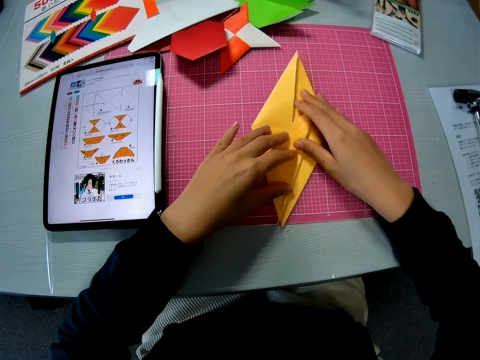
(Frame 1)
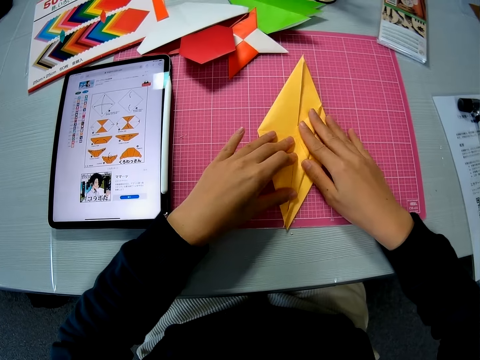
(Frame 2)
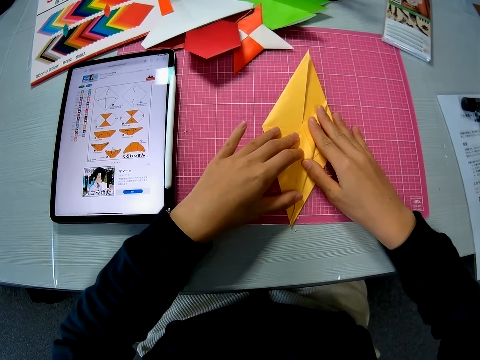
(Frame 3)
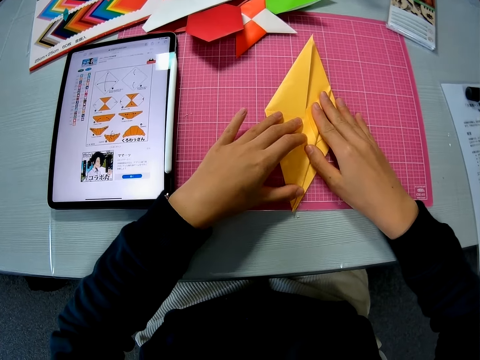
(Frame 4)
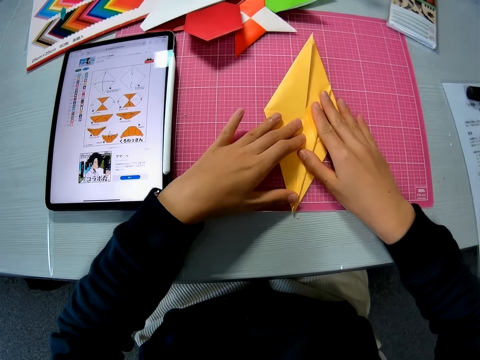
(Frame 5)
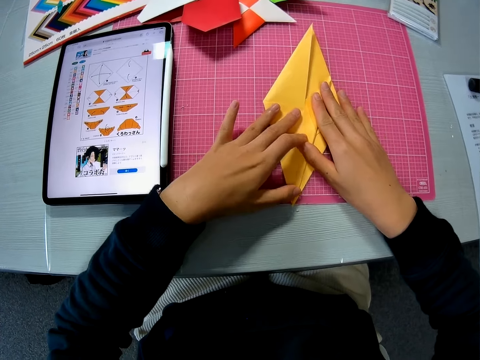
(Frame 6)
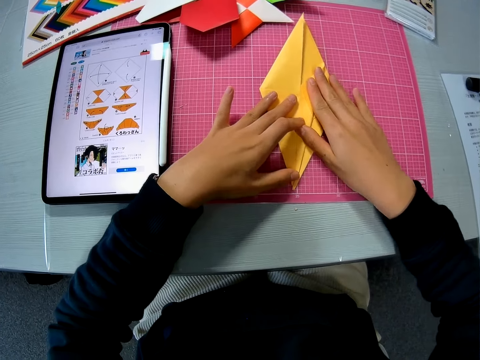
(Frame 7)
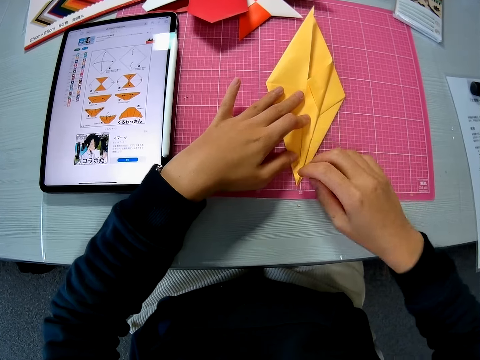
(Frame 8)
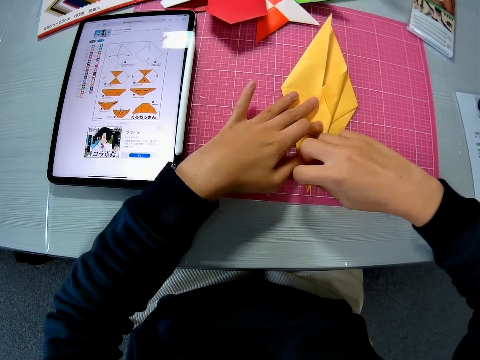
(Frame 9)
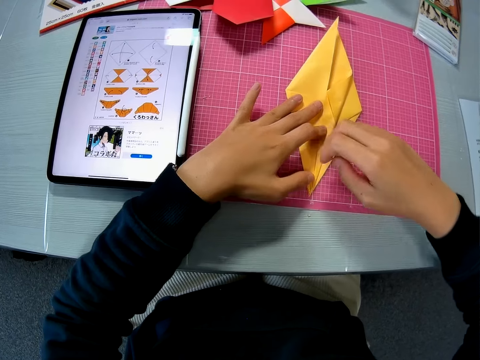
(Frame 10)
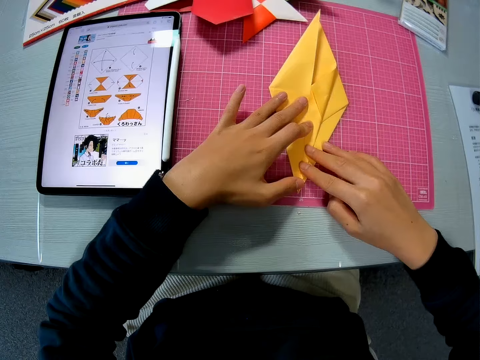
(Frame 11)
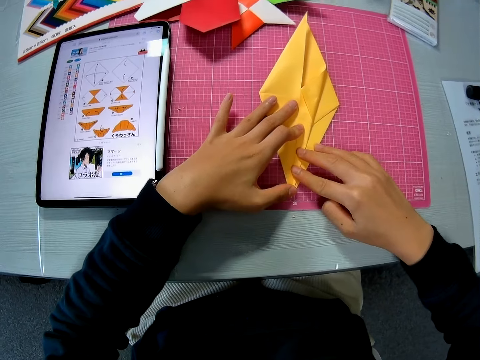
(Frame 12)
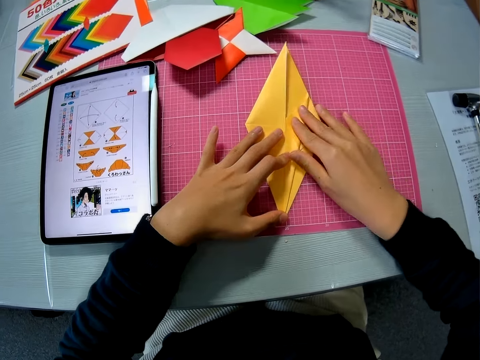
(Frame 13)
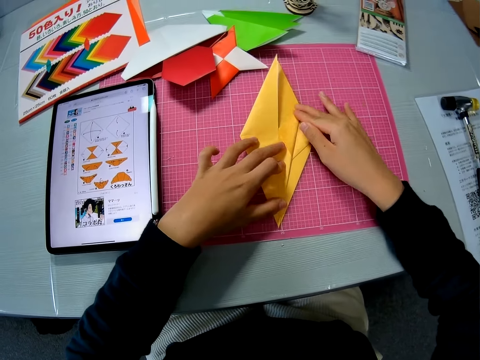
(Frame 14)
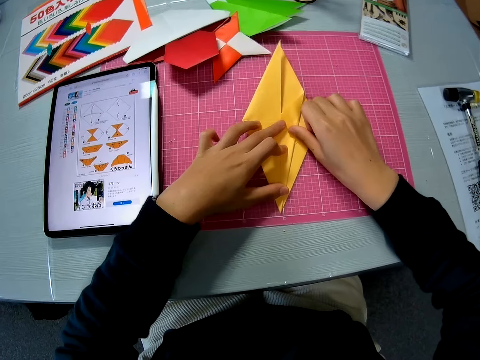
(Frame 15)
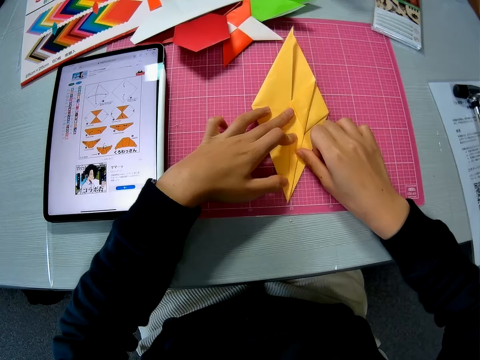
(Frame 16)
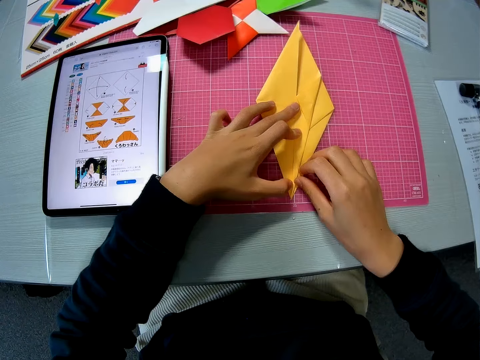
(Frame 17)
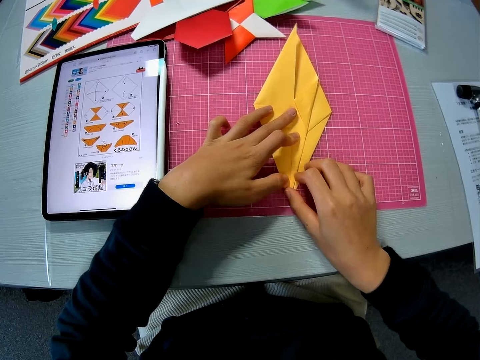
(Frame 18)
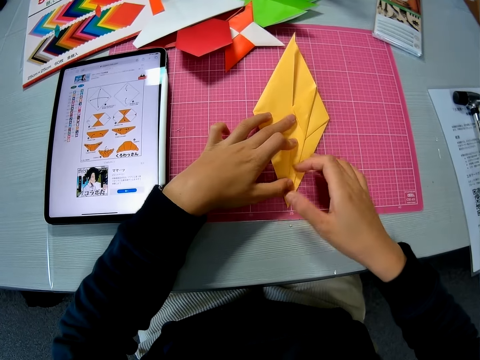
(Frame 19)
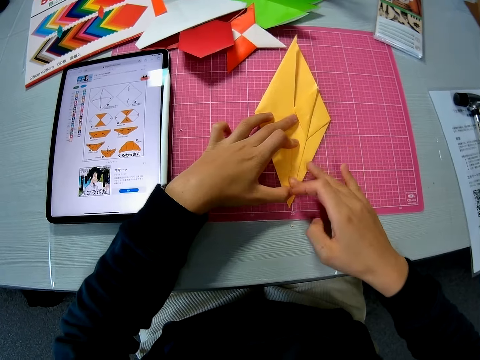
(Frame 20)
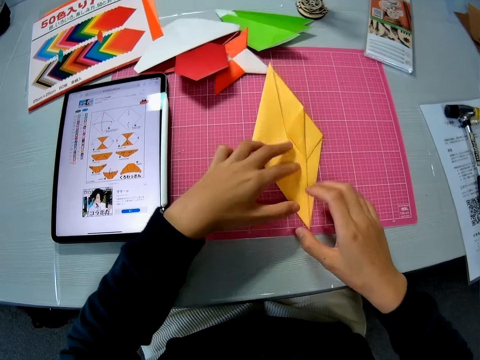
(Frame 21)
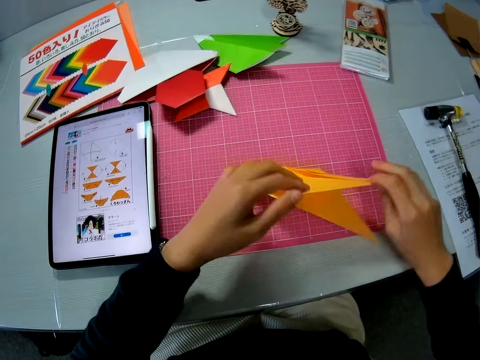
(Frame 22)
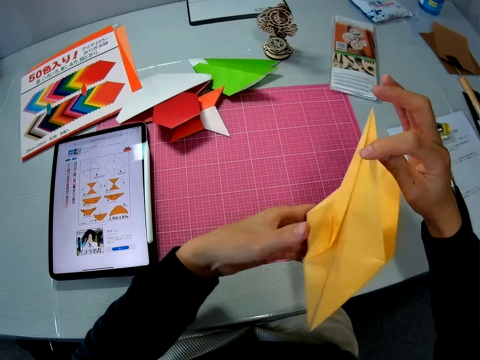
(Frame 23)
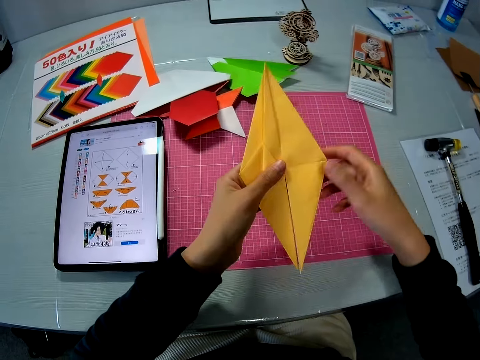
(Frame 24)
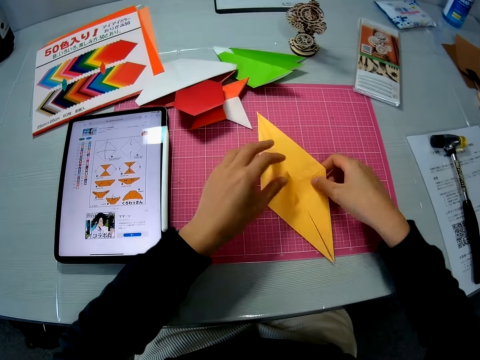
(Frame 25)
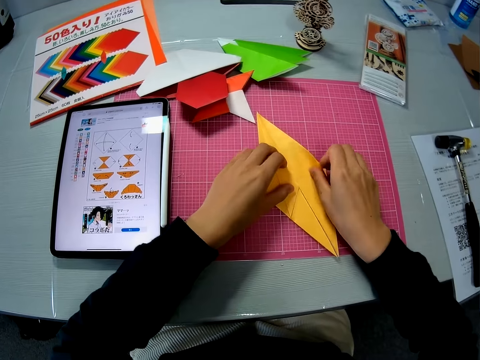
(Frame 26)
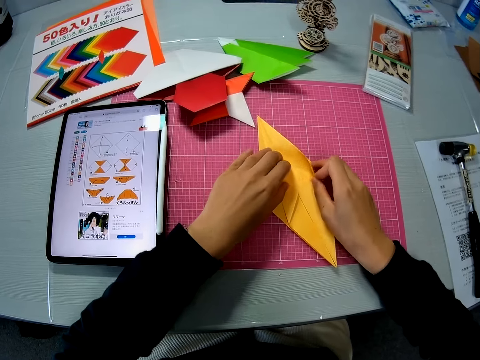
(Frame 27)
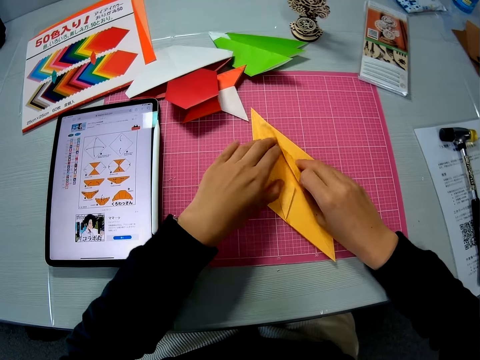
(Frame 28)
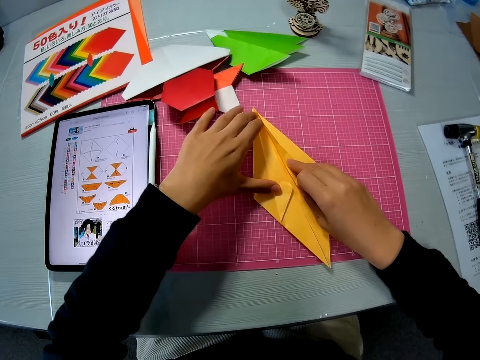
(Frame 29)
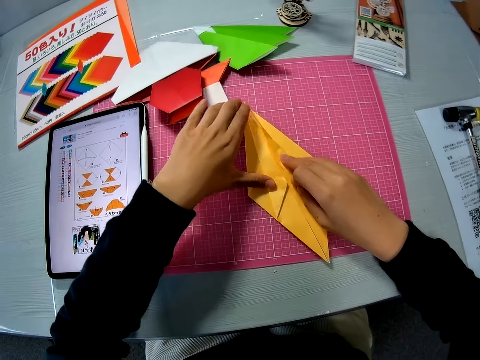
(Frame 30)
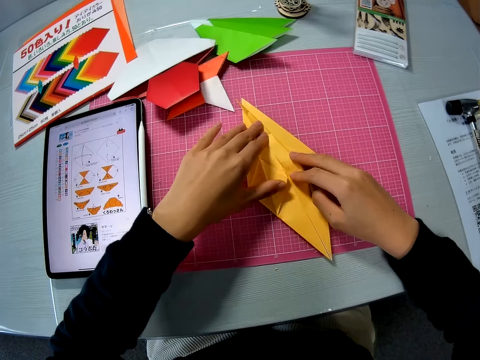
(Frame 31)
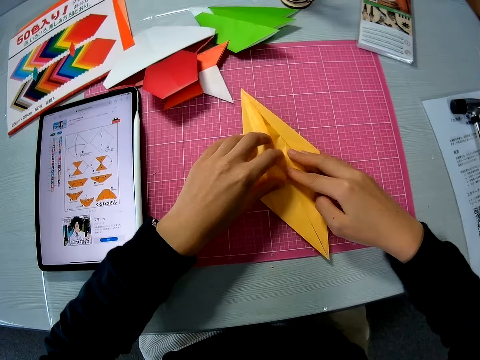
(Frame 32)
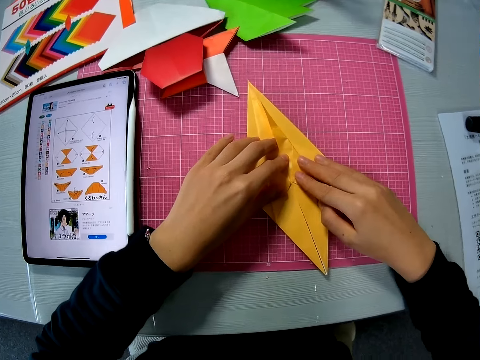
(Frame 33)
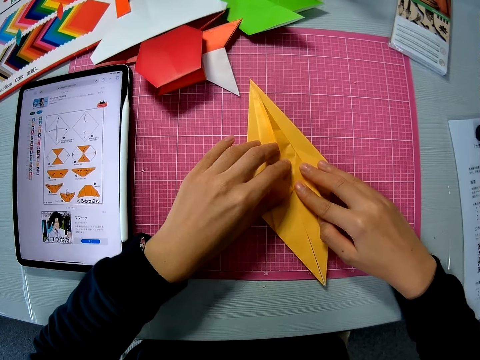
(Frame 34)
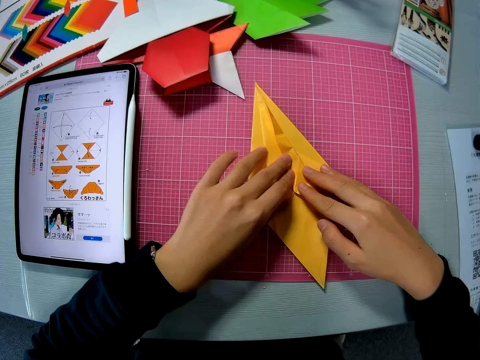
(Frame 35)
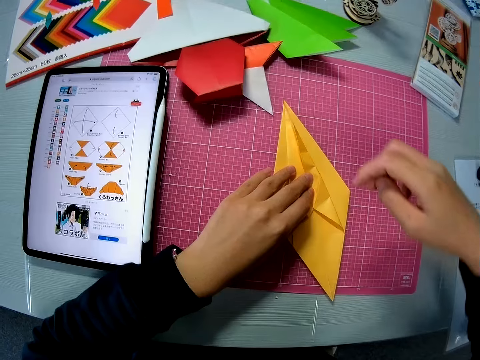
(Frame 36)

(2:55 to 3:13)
The camera wearer smoothens the edge of the paper on the table with his finger. He picks up the paper on the table with his right hand. He turns the paper. He drops the paper on the table. He folds the paper on the table.

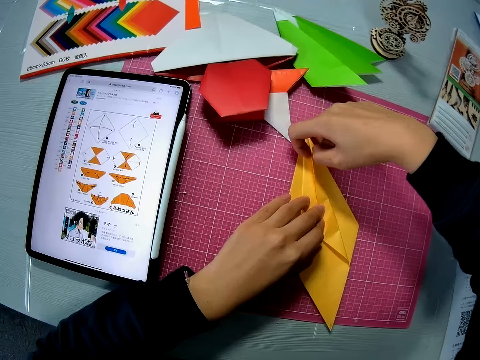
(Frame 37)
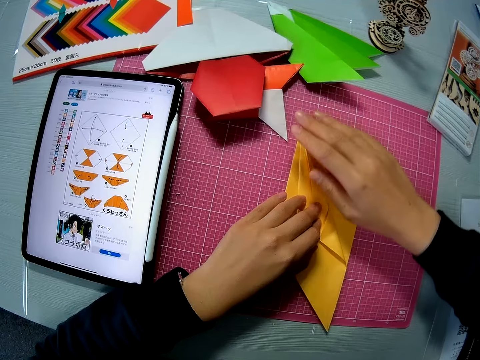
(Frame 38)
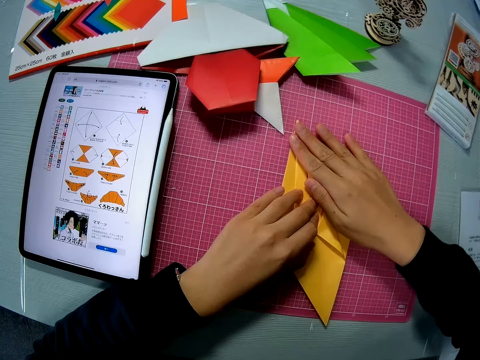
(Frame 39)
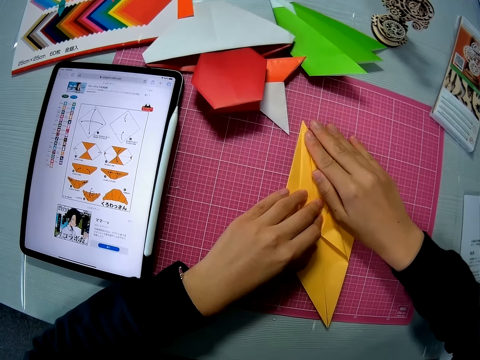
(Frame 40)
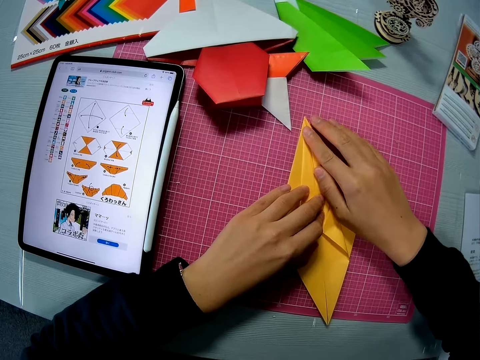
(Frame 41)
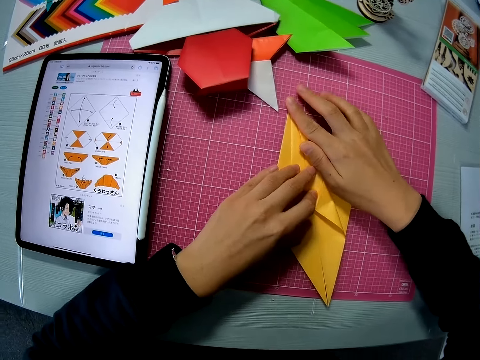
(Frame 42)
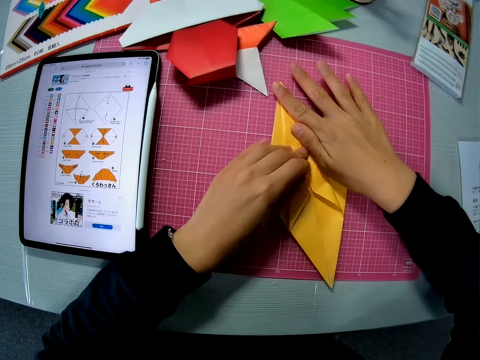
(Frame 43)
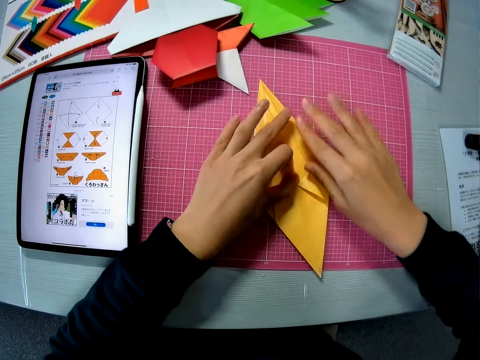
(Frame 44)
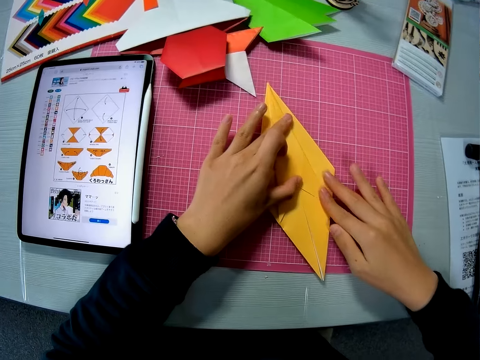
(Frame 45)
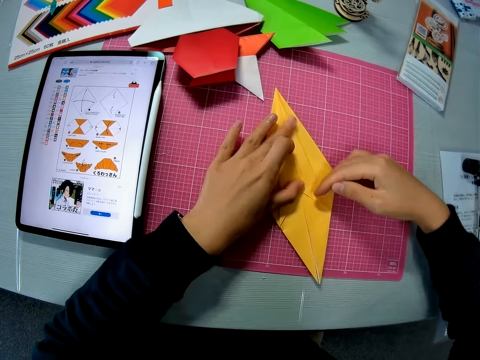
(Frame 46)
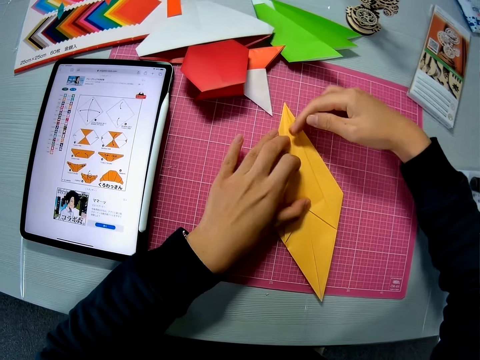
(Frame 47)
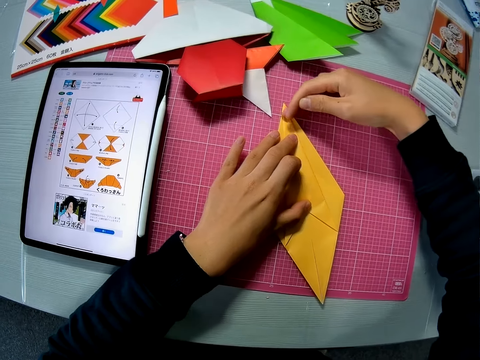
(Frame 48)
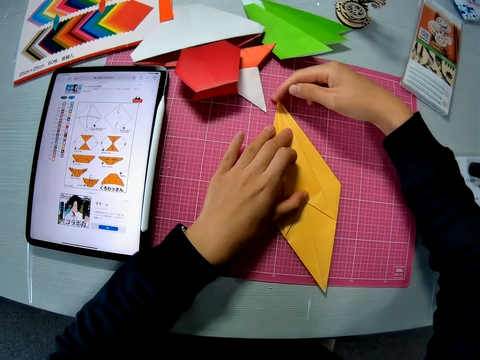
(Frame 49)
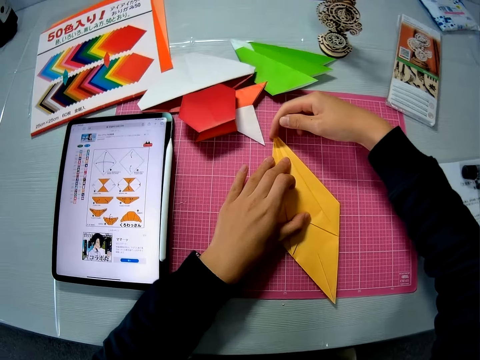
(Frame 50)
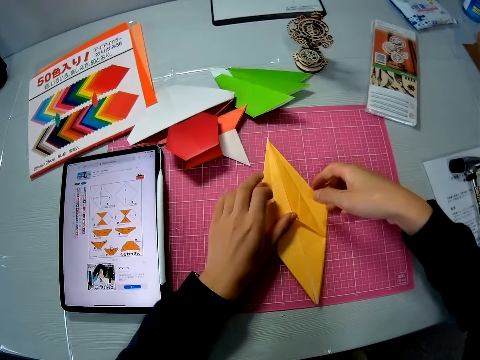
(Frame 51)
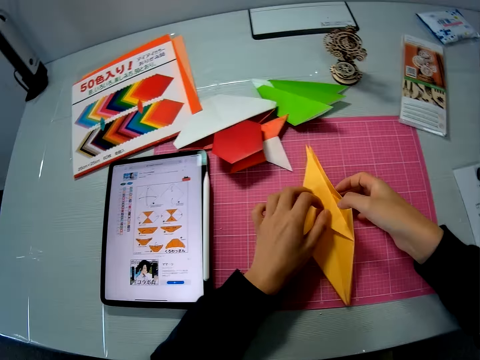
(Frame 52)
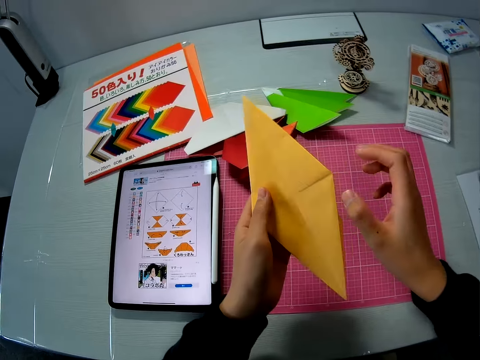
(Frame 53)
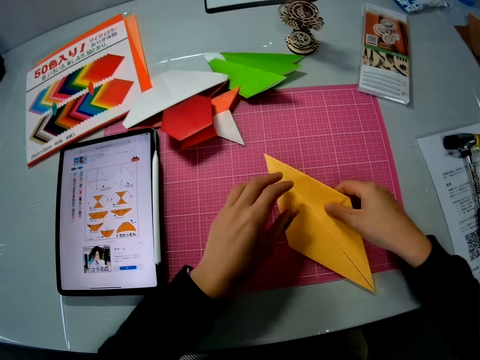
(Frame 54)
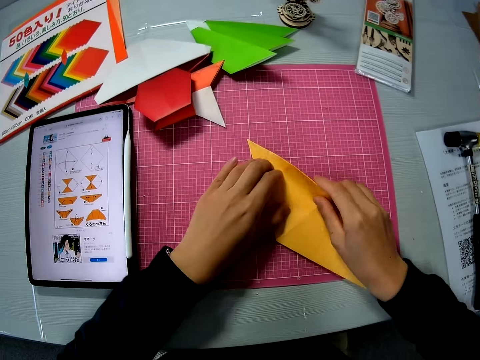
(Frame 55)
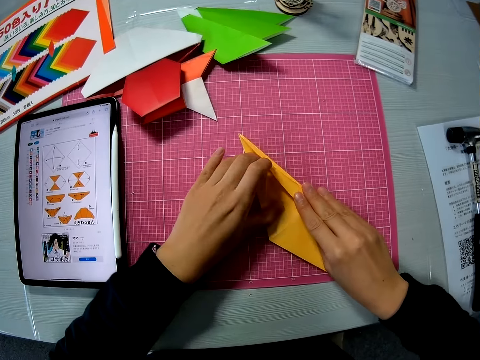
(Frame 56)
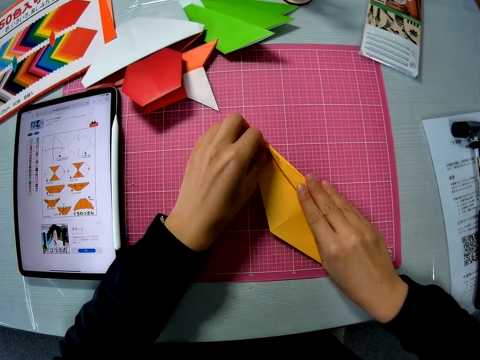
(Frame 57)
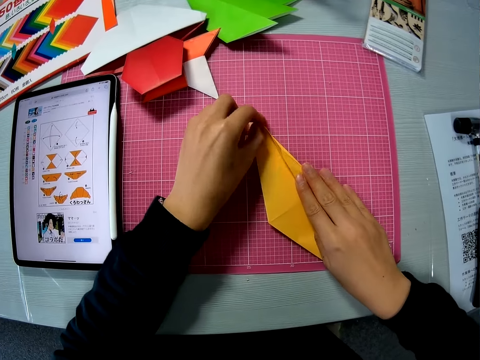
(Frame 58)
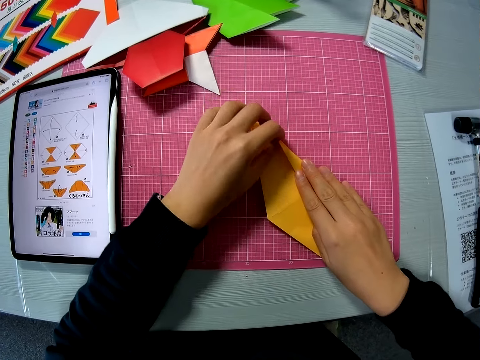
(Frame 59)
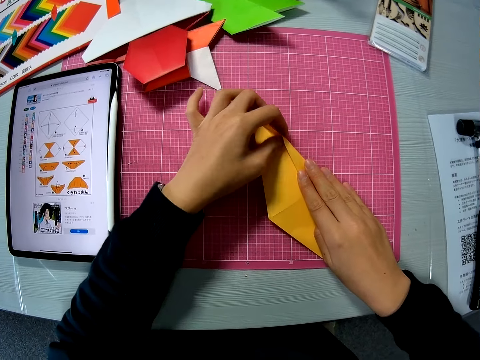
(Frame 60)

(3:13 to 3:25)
The camera wearer smoothens the edge of the paper on the table with his finger. He turns the paper. He picks up the paper on the table with both hands. He drops the paper on the table. He folds the paper on the table.
